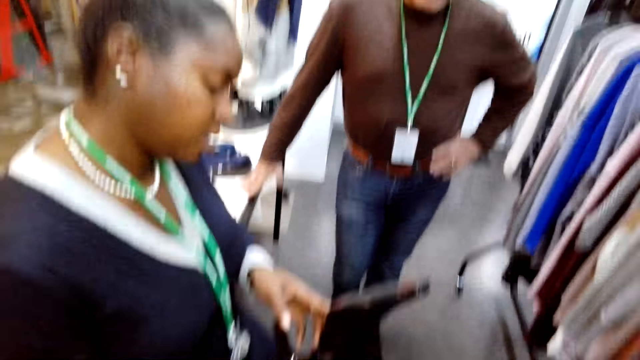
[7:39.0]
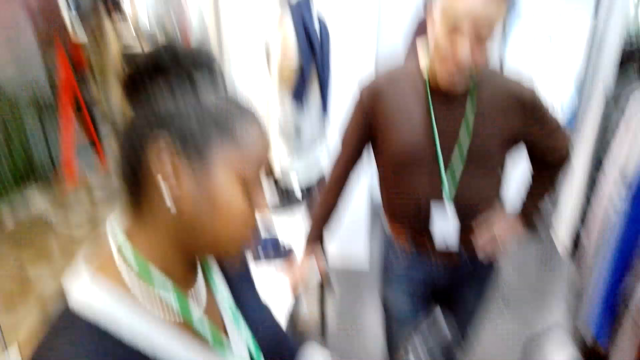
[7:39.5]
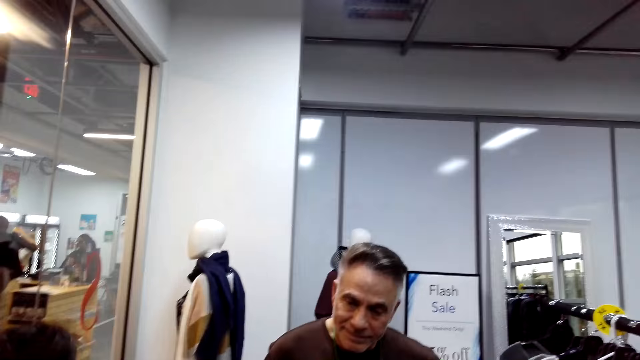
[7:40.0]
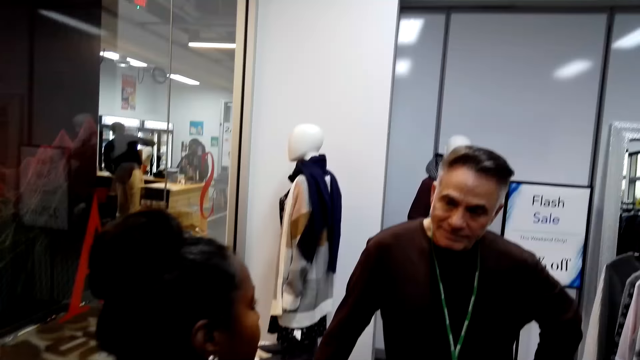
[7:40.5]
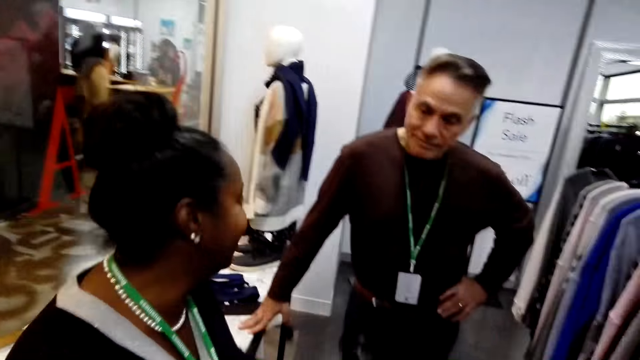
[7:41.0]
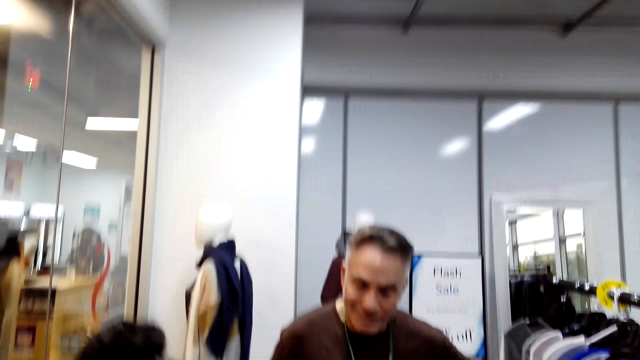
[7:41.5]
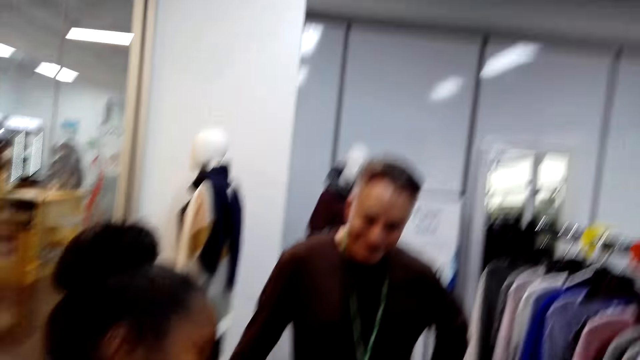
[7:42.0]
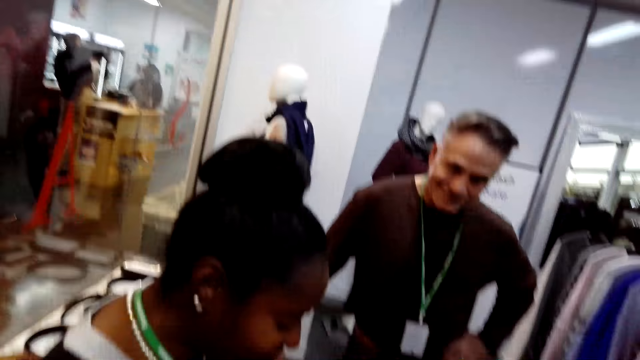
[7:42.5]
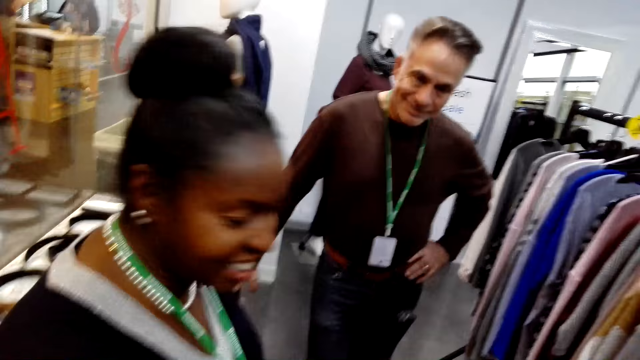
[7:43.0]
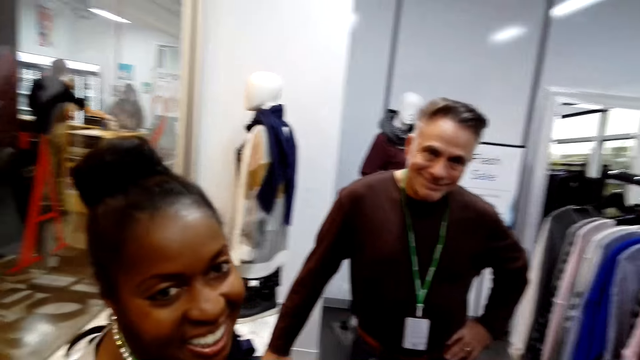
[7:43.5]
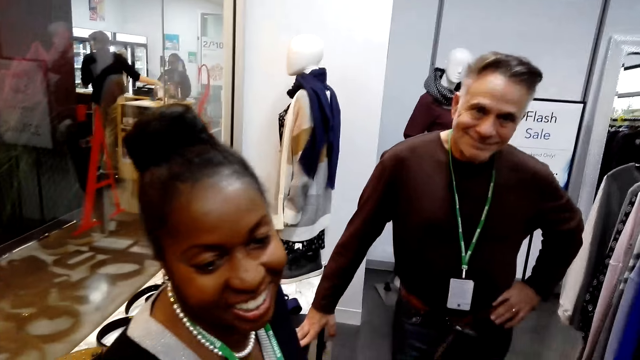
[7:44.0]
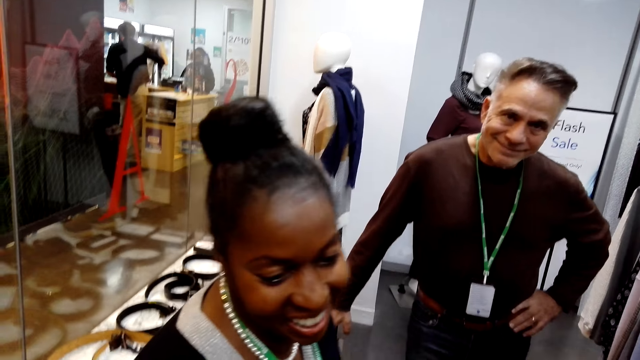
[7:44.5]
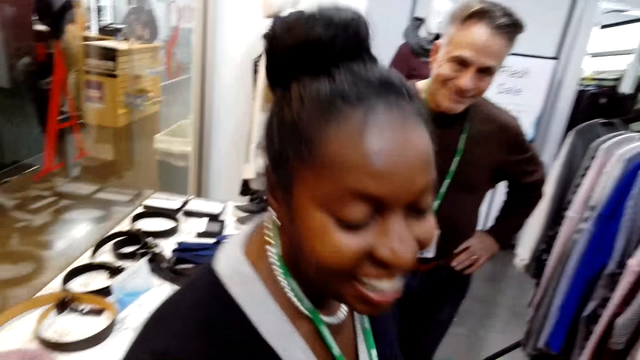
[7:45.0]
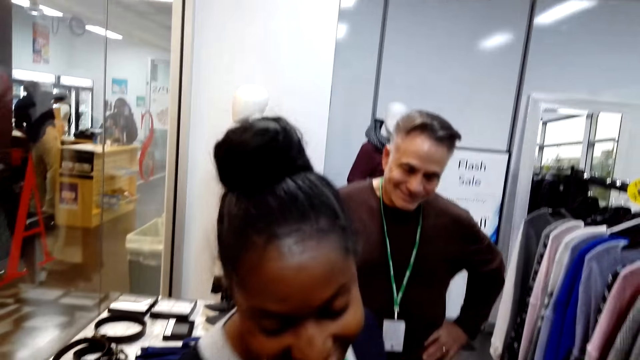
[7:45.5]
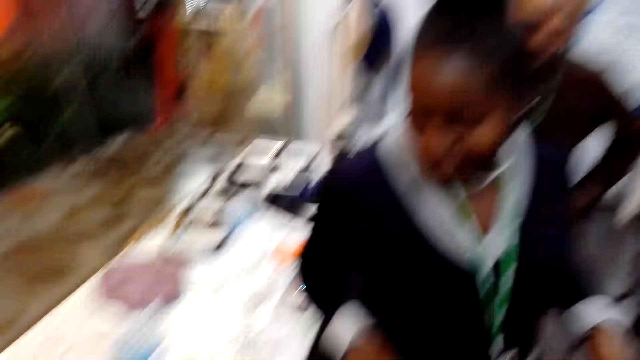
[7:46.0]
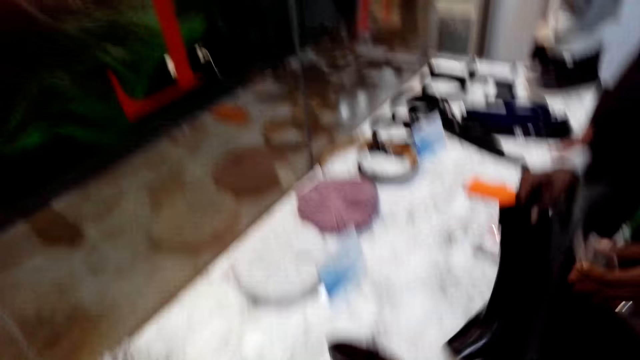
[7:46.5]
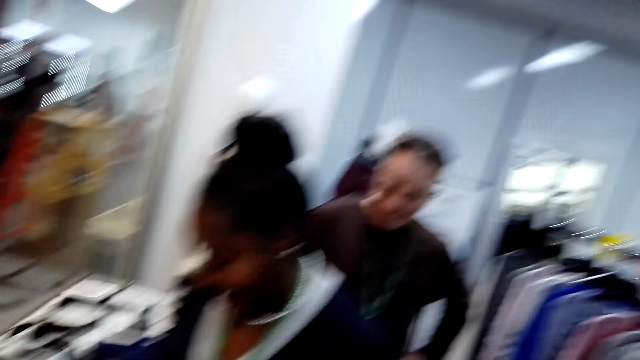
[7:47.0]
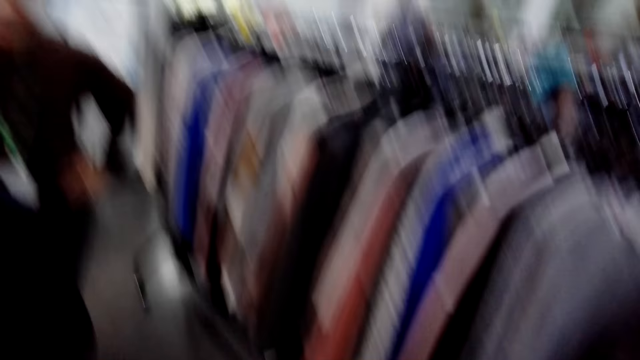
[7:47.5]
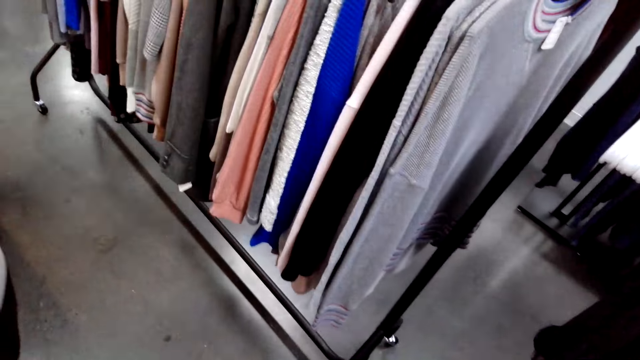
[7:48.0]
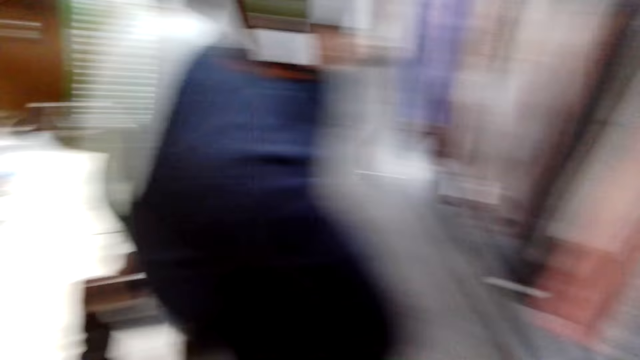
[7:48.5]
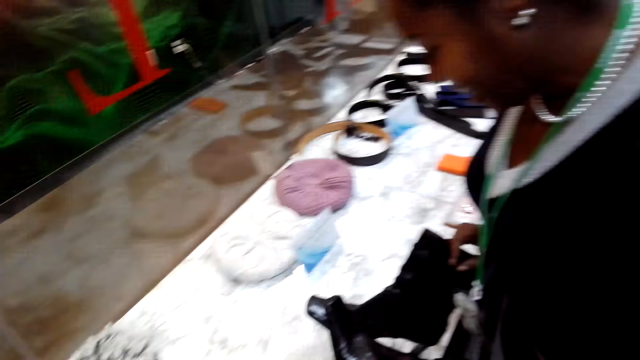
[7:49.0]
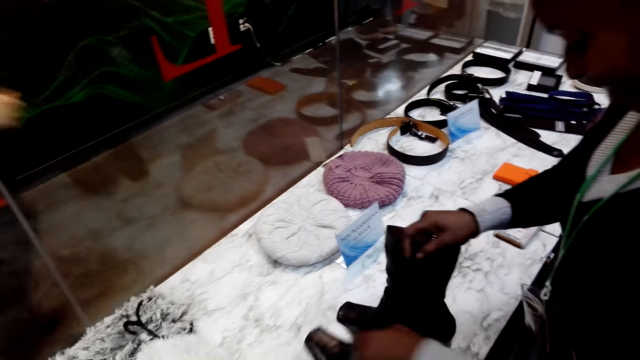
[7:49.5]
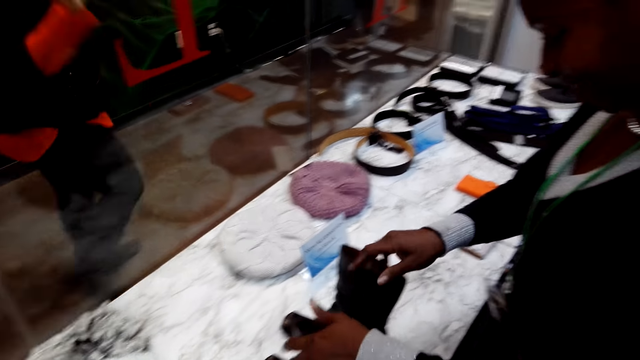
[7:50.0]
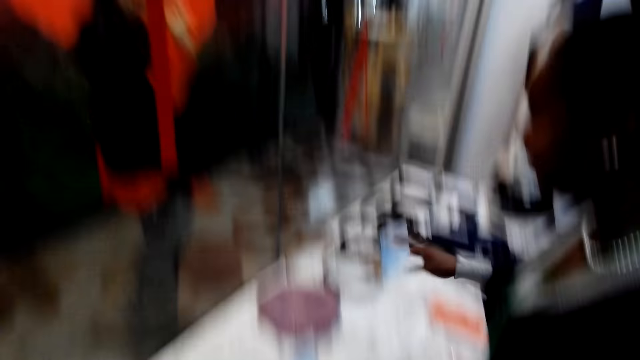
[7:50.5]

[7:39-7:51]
The camera wearer looks around the shop. A woman converses with another person. The woman converses with the camera wearer. The camera wearer responds to the woman. They look around the shop. A person touches the shoe on the table.

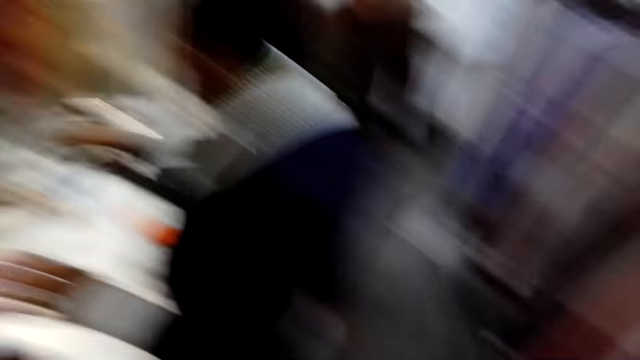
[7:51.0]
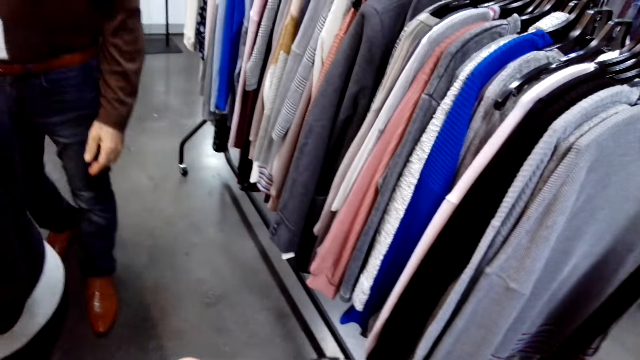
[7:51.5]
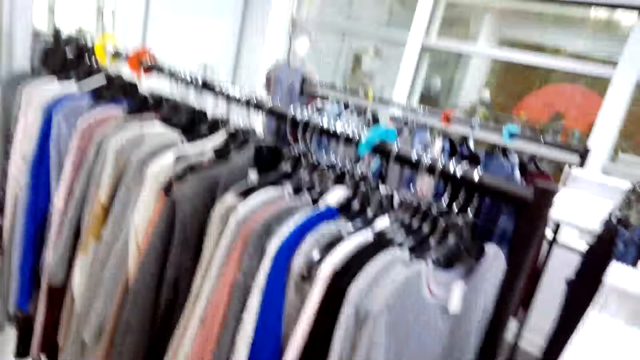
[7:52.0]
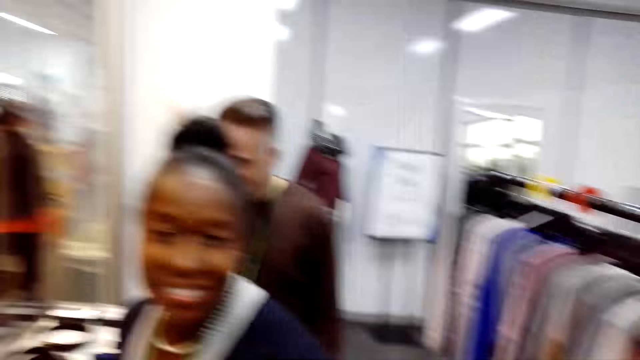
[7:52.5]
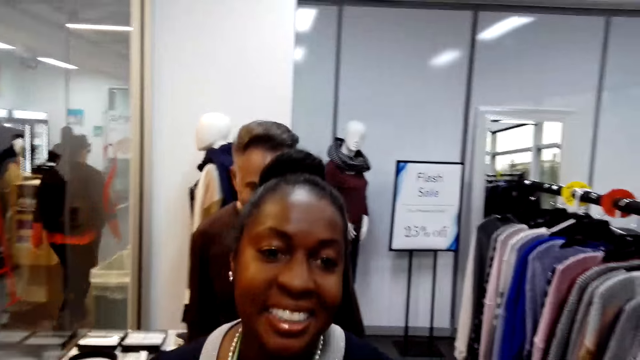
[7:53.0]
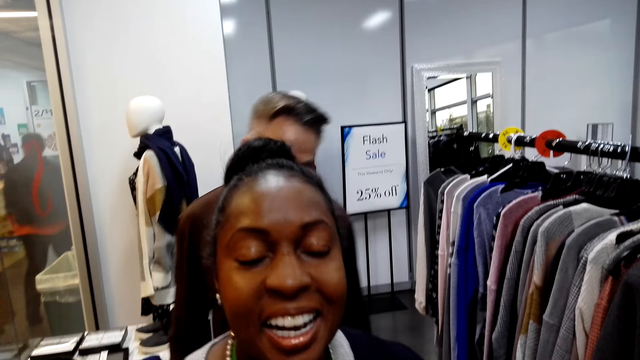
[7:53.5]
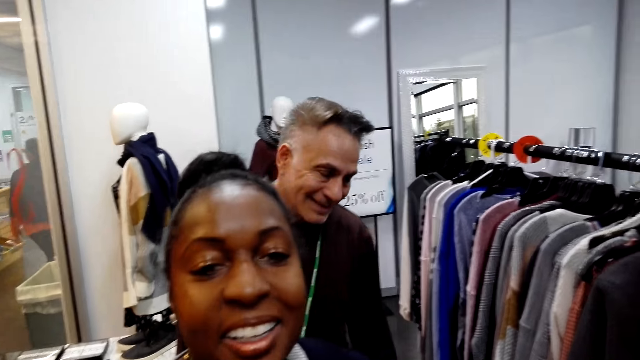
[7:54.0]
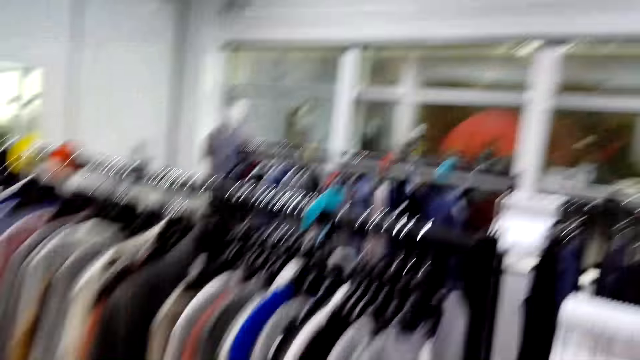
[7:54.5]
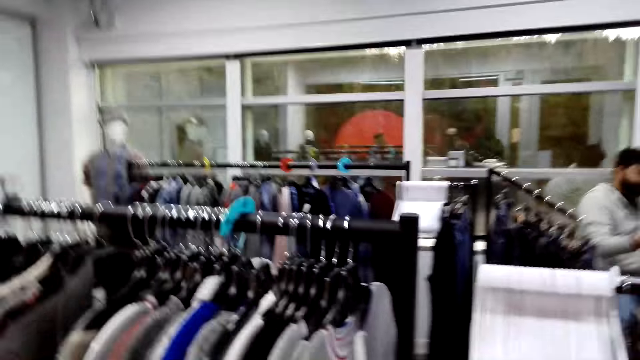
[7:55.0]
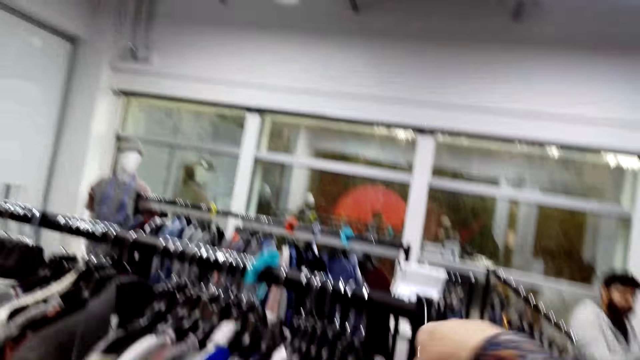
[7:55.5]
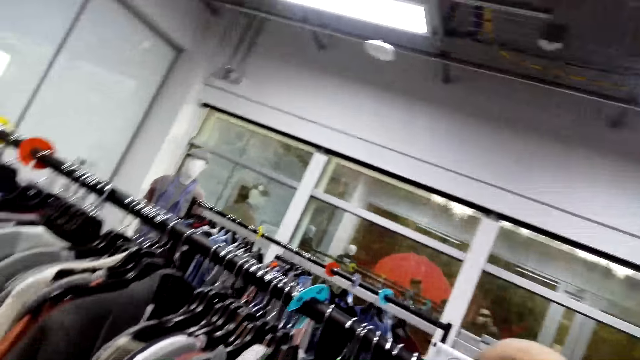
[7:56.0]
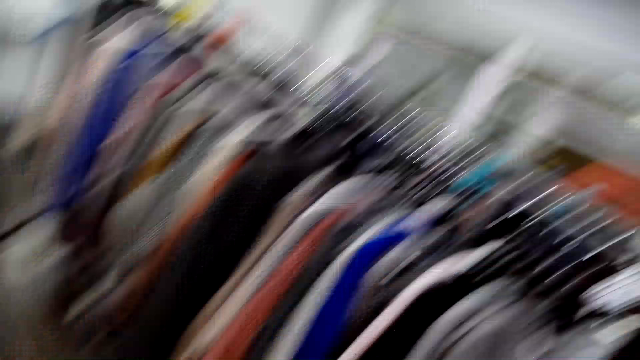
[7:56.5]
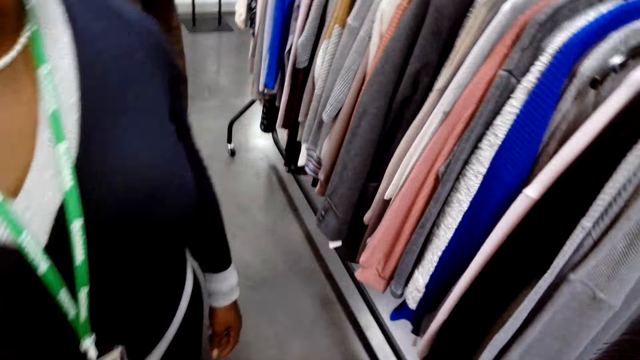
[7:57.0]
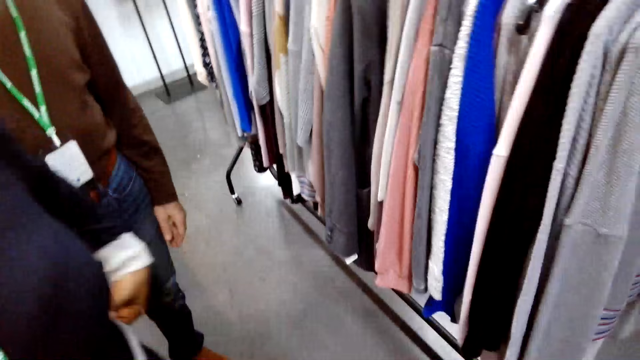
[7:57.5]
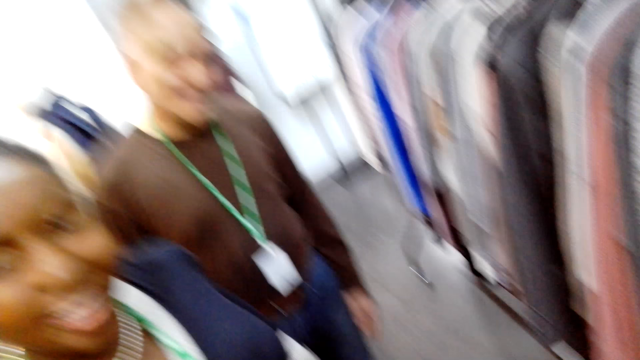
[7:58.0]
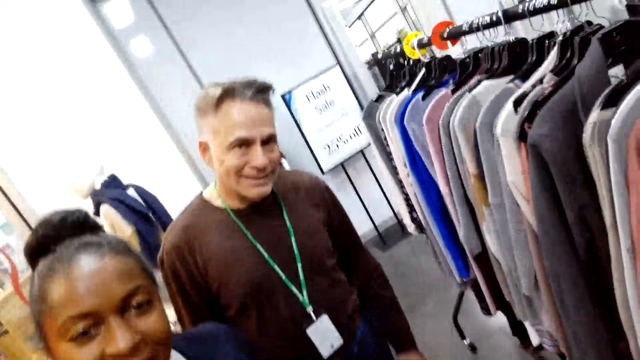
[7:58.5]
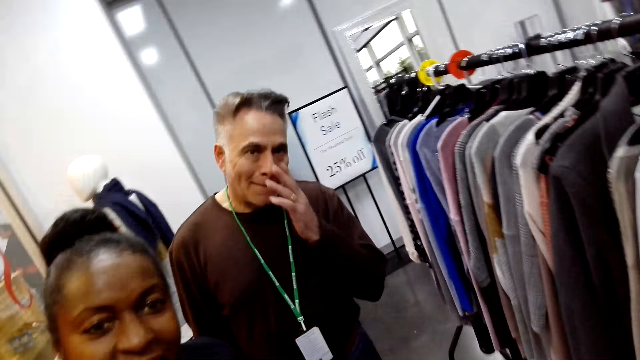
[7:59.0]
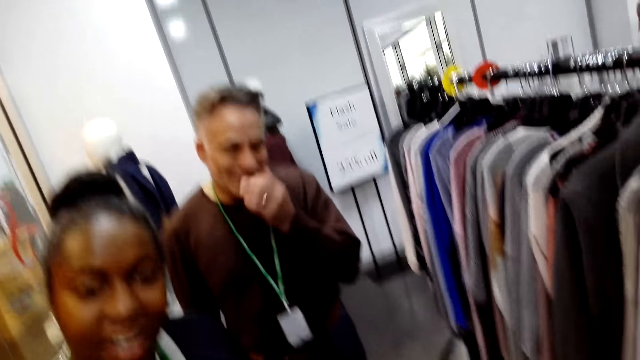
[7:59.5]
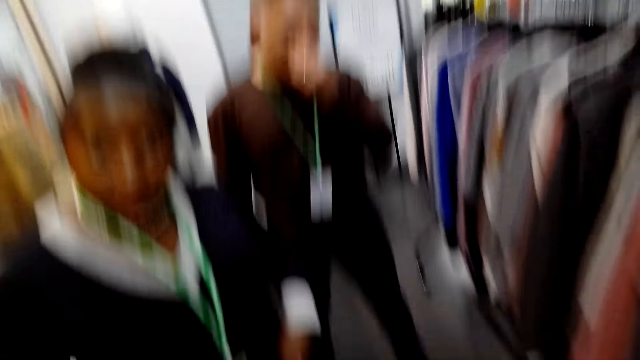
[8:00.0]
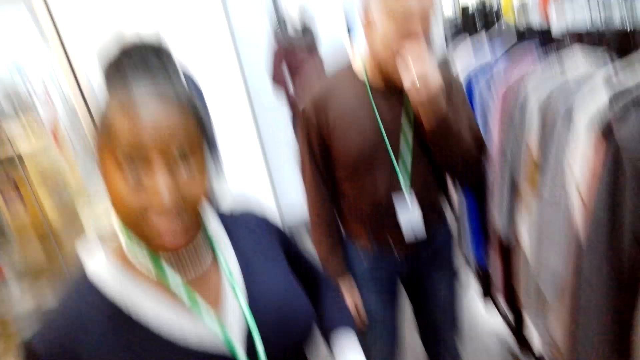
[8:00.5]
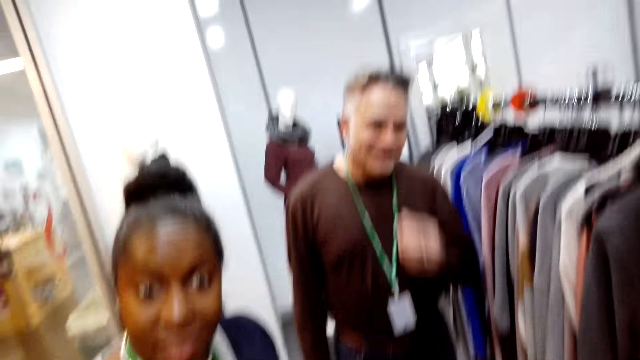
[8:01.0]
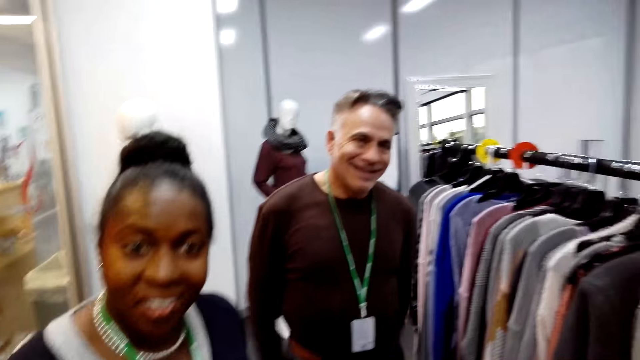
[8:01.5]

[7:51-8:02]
A woman places a heel on the table. The camera wearer looks around the shop. The woman converses with the camera wearer. The camera wearer hangs the cloth on the rack. They respond to the woman. The woman touches her nose.
